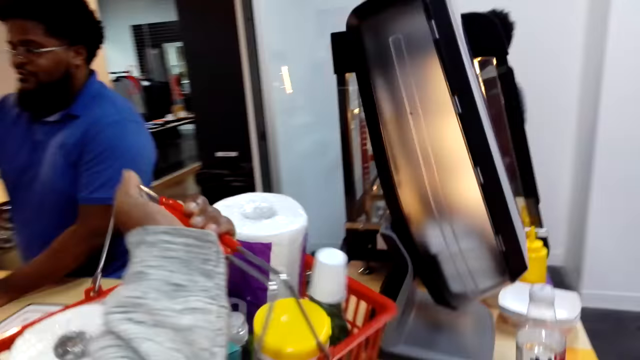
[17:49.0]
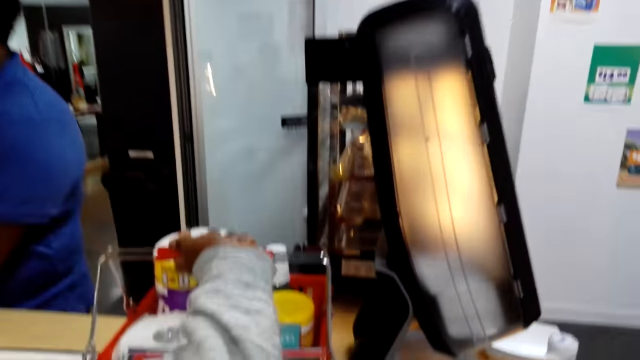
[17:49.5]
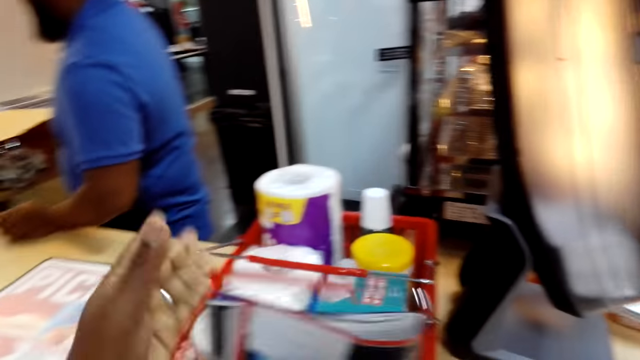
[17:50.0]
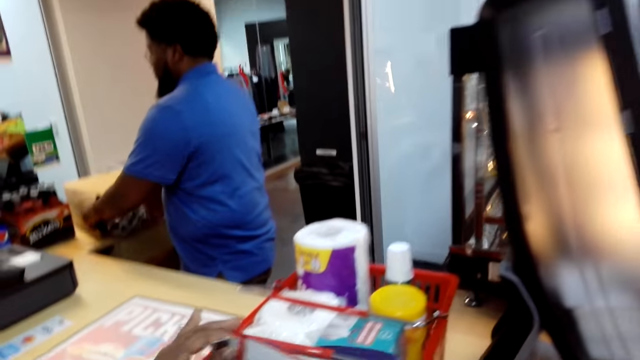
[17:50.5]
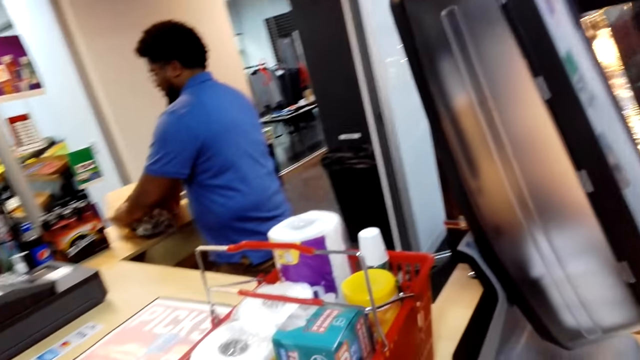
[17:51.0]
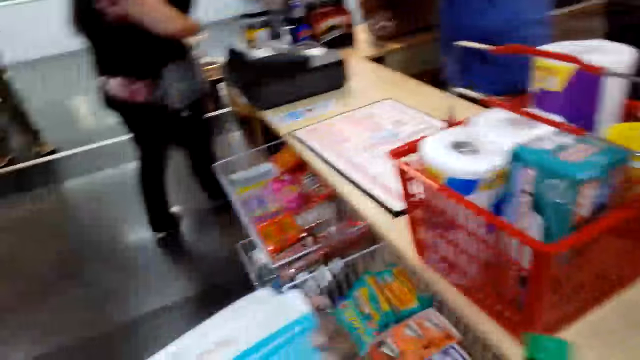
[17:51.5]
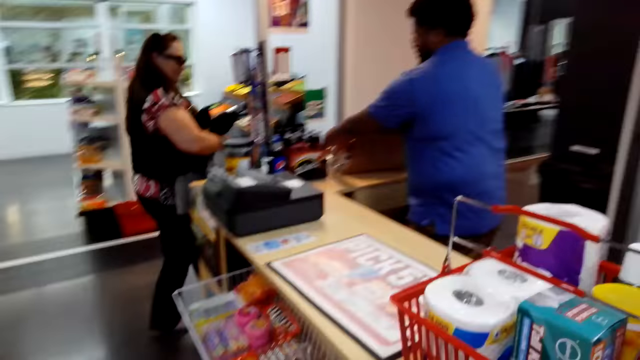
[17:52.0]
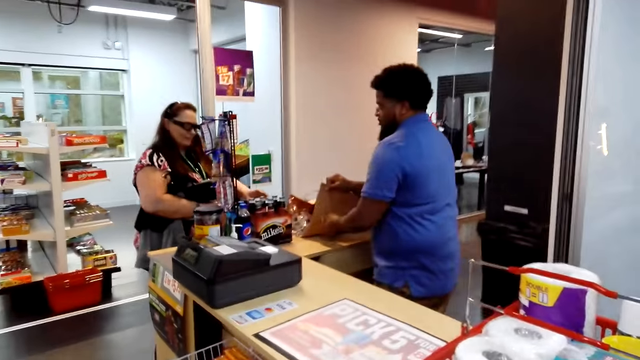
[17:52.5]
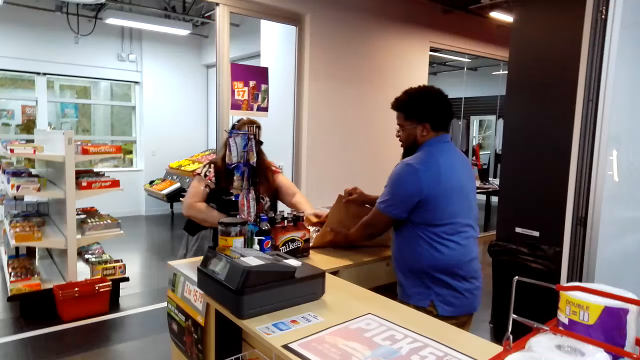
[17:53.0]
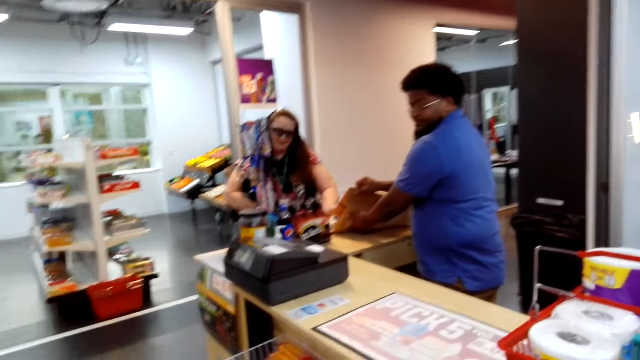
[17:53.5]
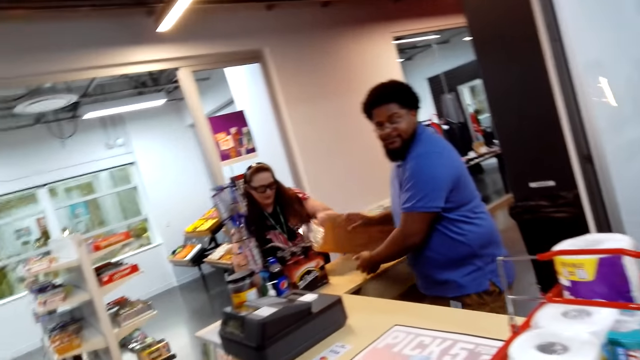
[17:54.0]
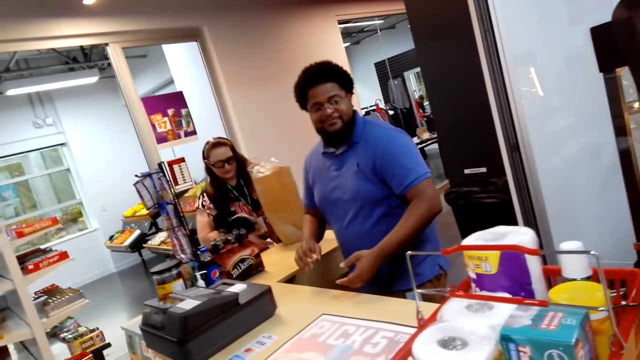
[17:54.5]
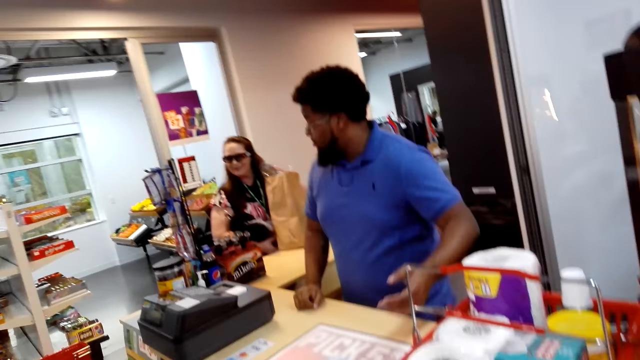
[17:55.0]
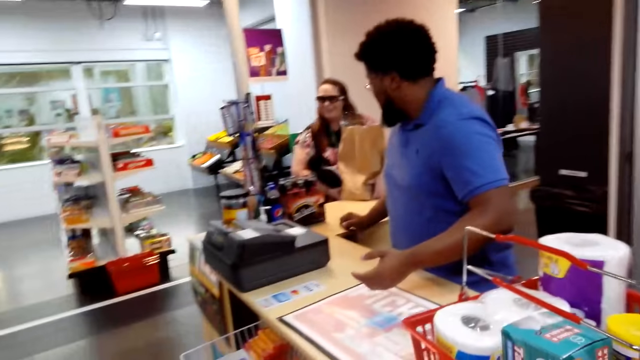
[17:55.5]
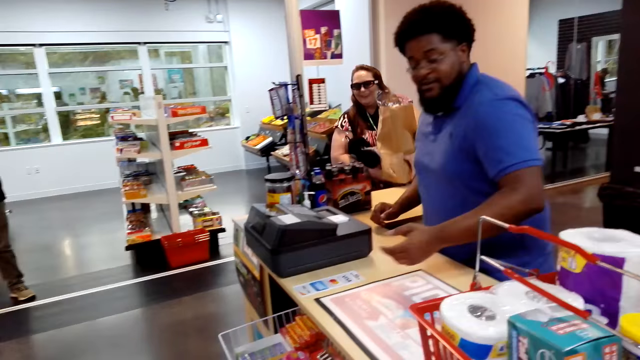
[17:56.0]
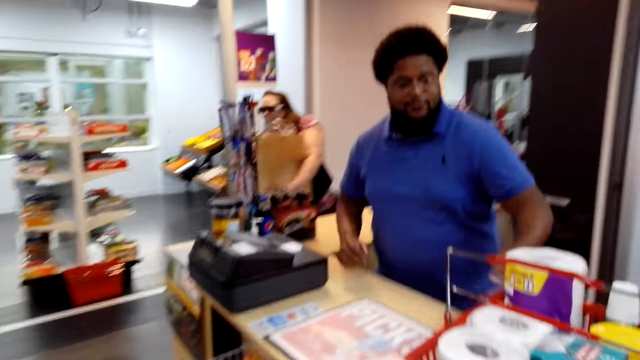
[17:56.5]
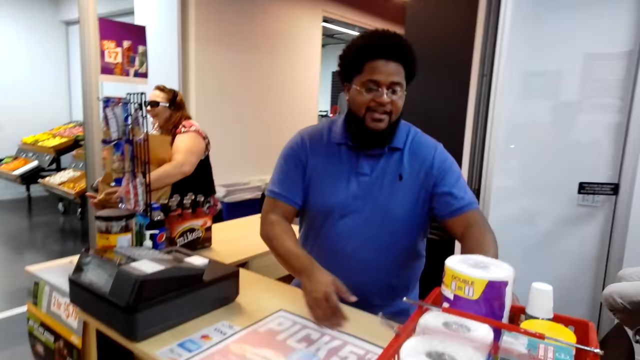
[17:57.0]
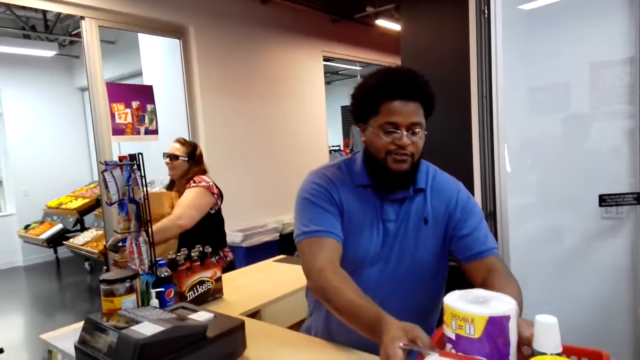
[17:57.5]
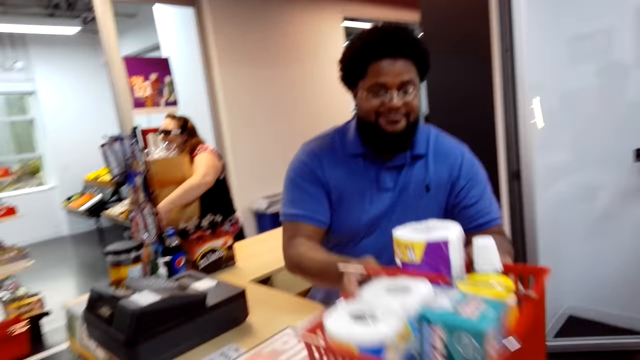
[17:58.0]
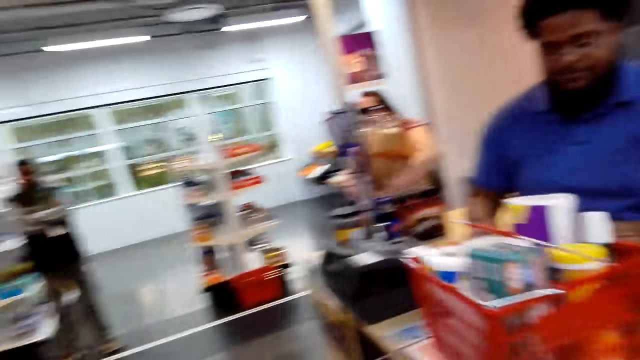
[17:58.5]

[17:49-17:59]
The camera wearer puts the tray on the table. They place the shopping bag on the counter. They take the novel from the tray. A man pushes the khaki bag aside. A woman picks up the khaki bag. The man picks up the shopping basket.

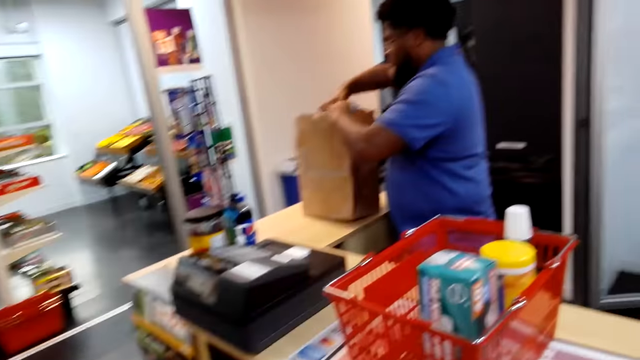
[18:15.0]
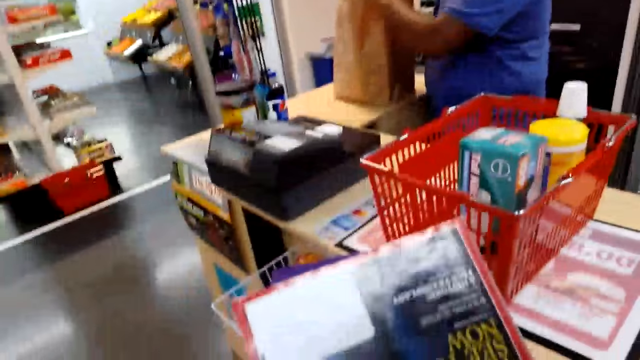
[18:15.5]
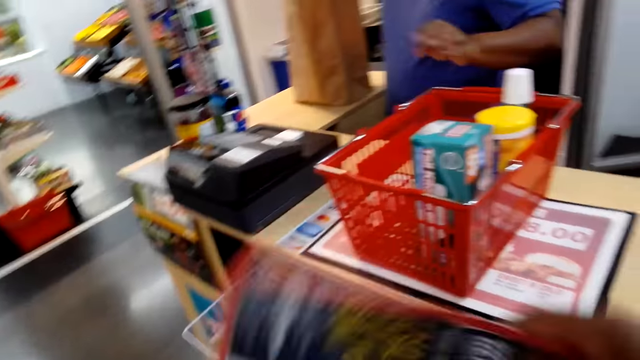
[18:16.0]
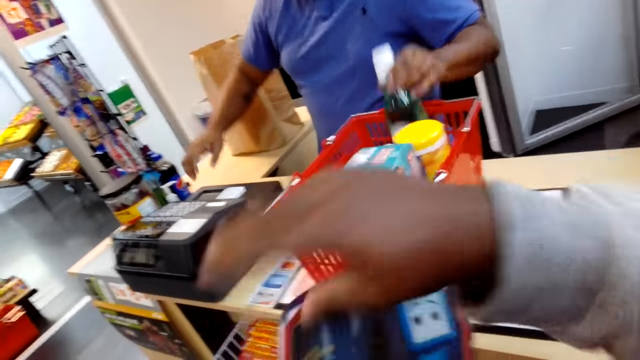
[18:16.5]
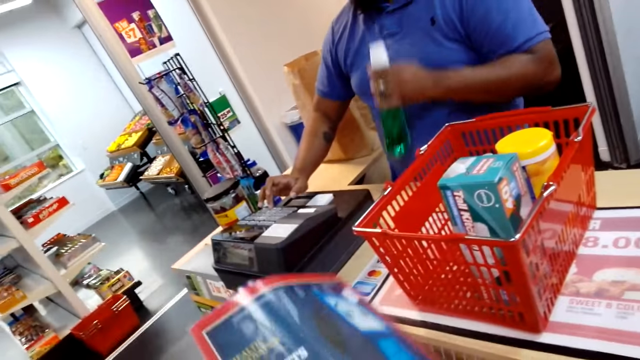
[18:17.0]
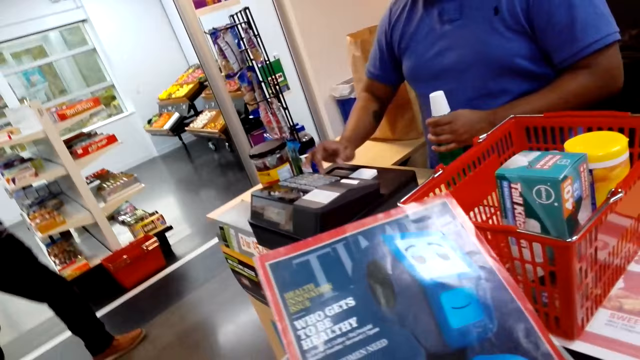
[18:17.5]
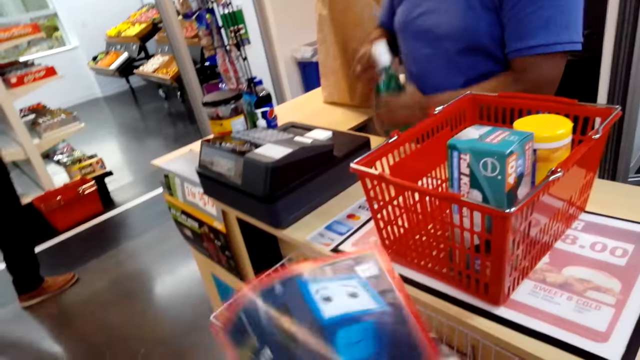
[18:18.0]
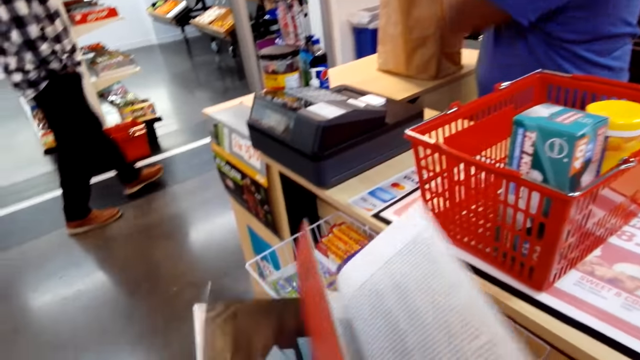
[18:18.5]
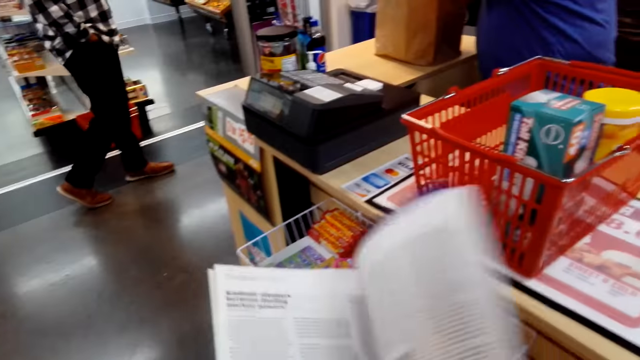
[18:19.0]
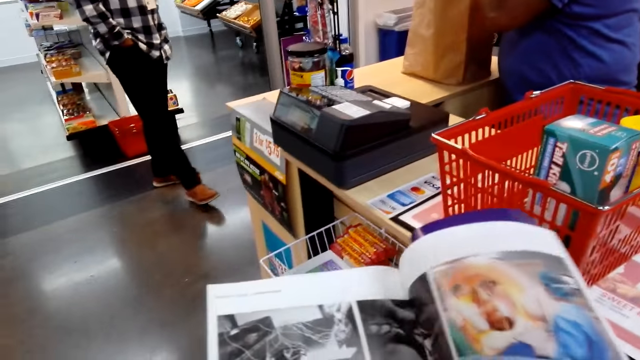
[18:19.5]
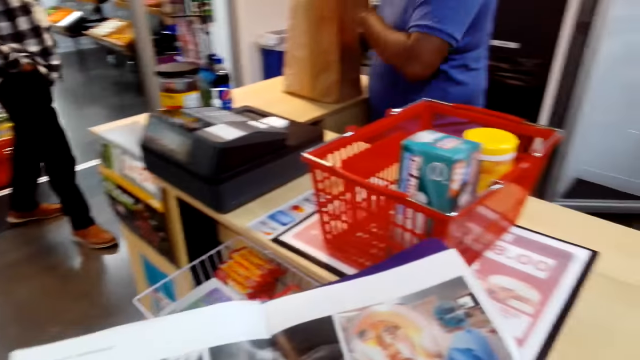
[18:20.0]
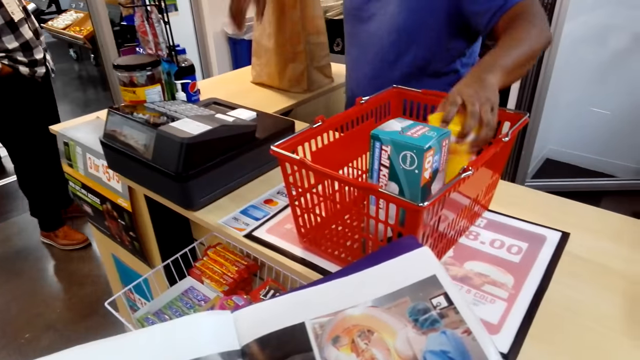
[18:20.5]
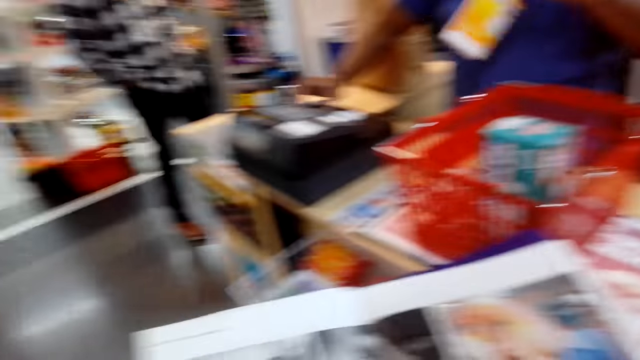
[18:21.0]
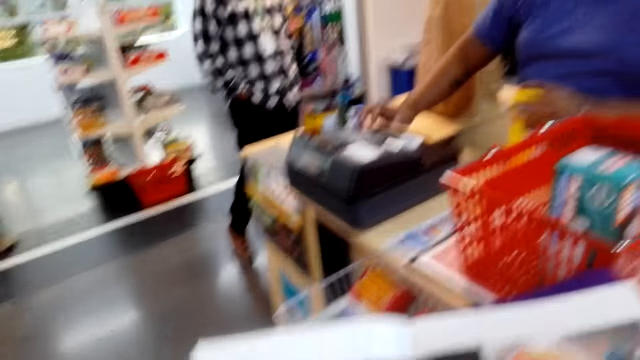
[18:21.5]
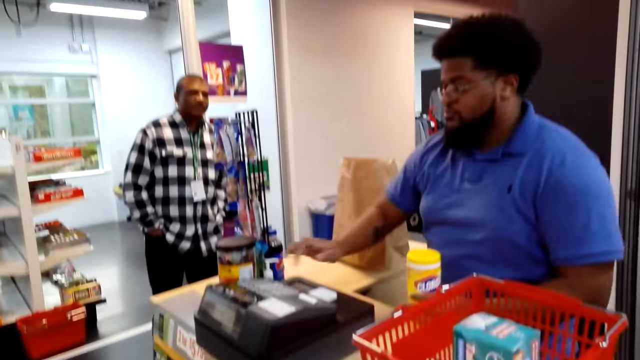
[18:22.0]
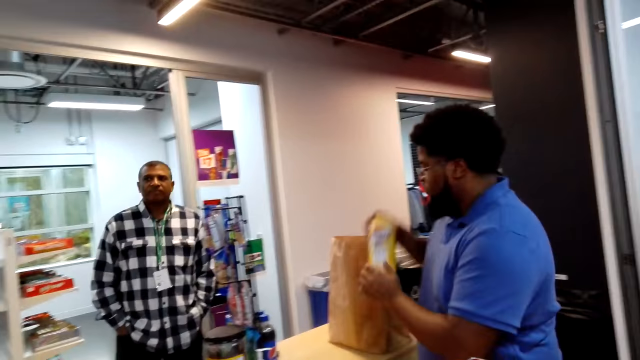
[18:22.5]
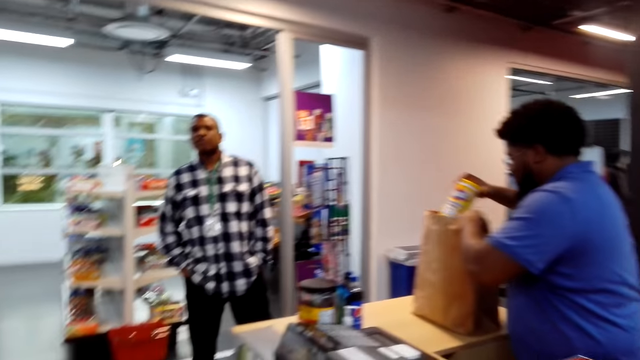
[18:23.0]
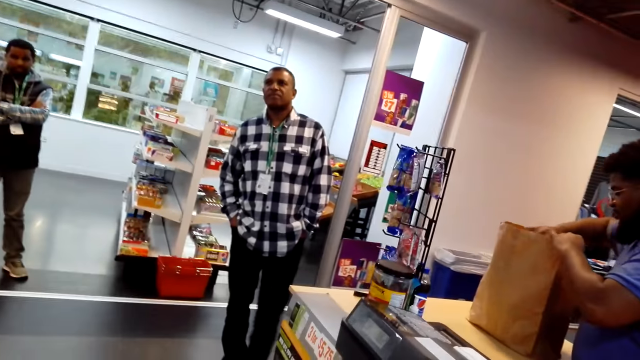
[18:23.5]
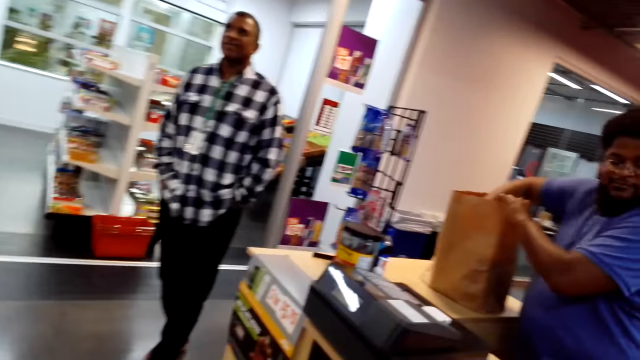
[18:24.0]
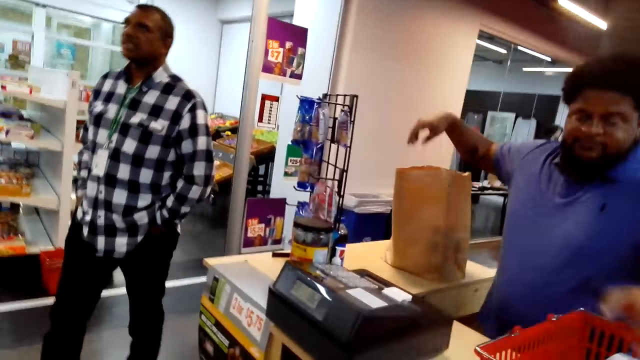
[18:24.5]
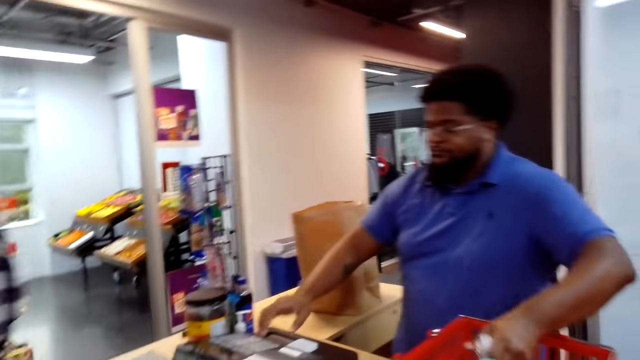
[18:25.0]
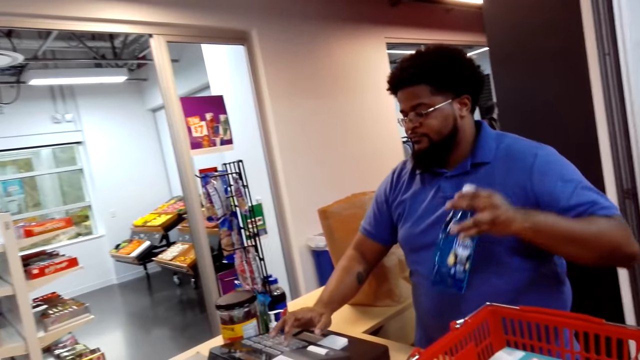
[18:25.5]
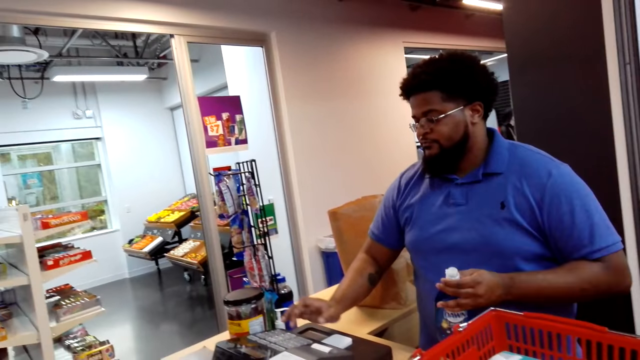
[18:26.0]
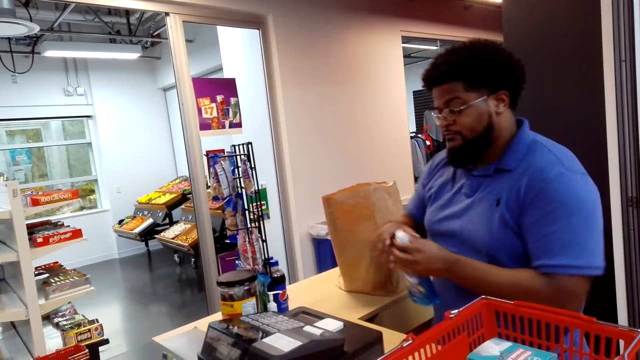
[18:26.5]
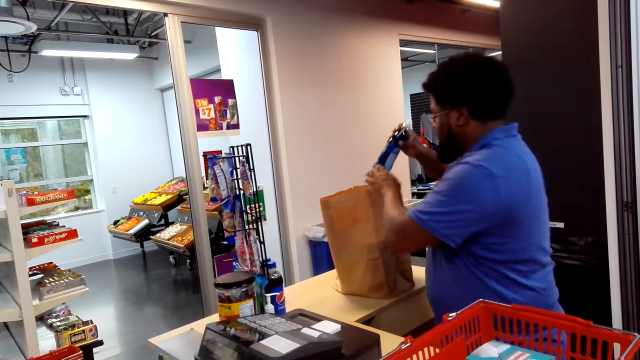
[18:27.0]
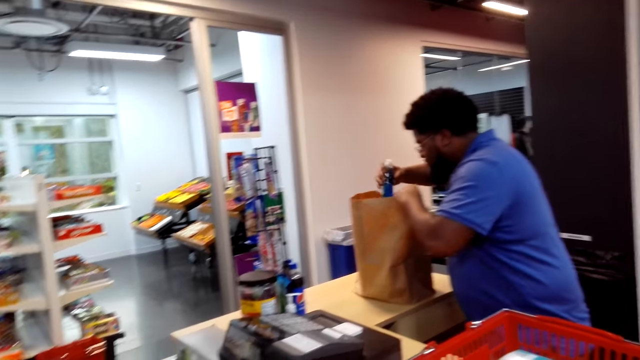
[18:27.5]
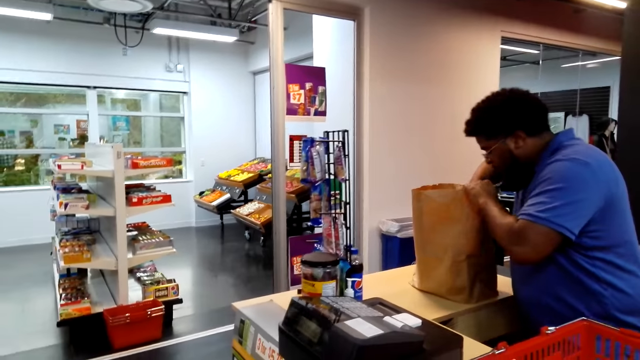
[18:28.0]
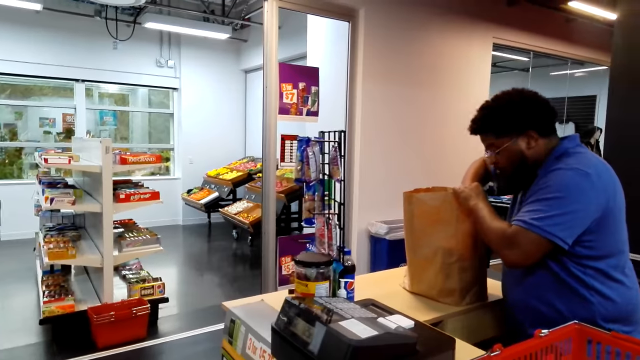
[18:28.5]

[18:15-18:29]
A man picks up something from the shopping basket. The man dials a machine. The camera wearer browses the novel. The man puts something in a khaki bag. The man picks up something from the shopping basket. The man dials a machine. The man puts something in the khaki bag. The man picks up something from the shopping basket. The man dials a machine. The man puts something in the khaki bag.
